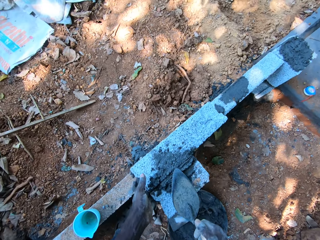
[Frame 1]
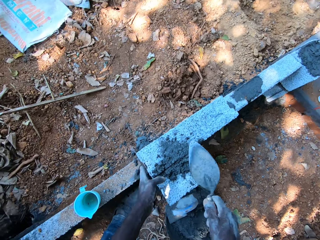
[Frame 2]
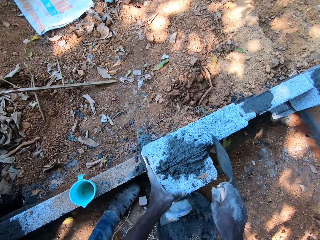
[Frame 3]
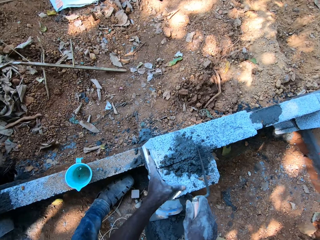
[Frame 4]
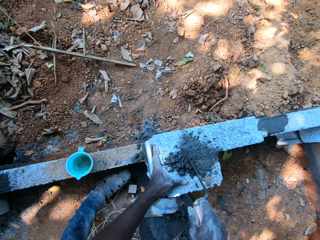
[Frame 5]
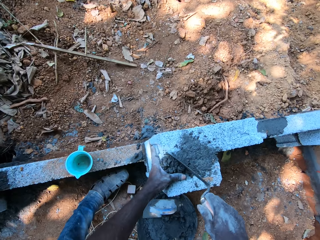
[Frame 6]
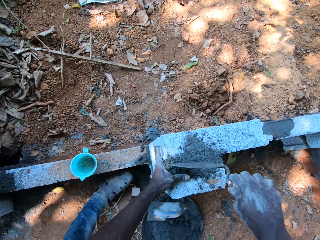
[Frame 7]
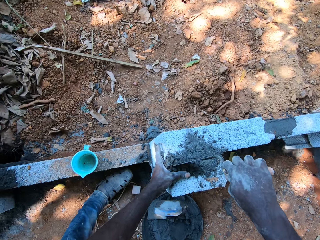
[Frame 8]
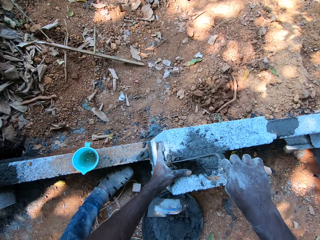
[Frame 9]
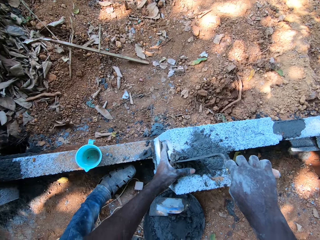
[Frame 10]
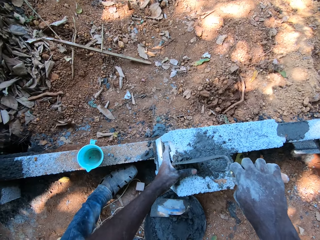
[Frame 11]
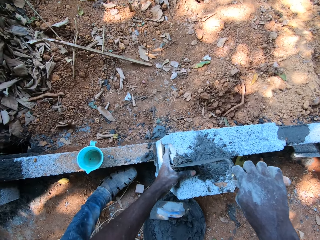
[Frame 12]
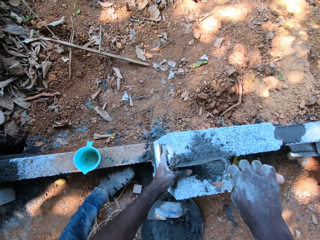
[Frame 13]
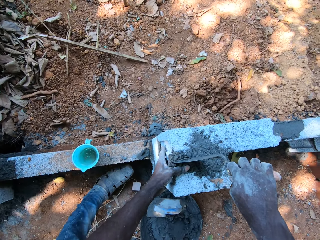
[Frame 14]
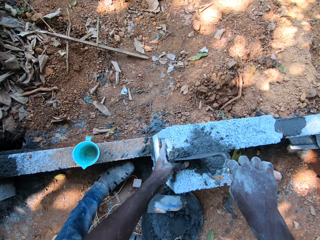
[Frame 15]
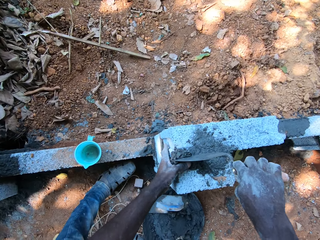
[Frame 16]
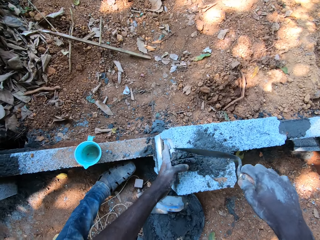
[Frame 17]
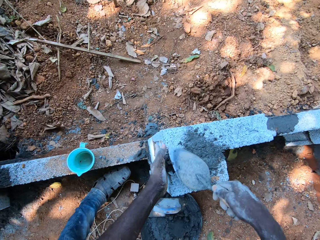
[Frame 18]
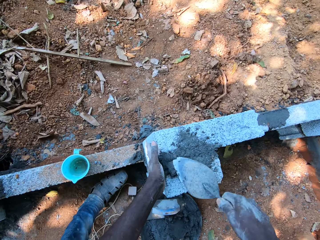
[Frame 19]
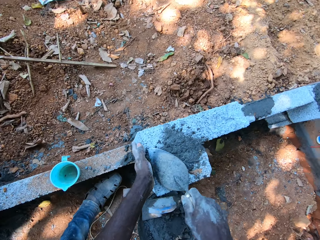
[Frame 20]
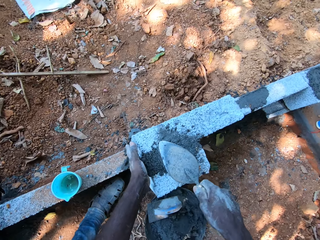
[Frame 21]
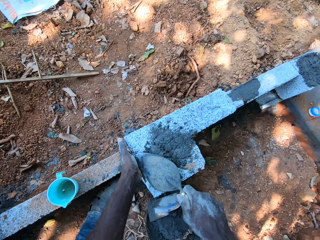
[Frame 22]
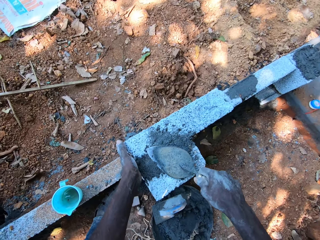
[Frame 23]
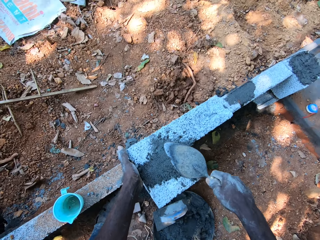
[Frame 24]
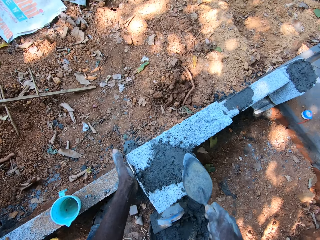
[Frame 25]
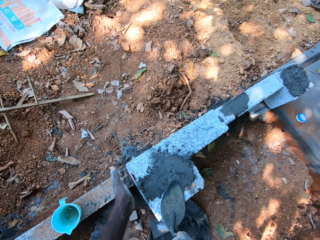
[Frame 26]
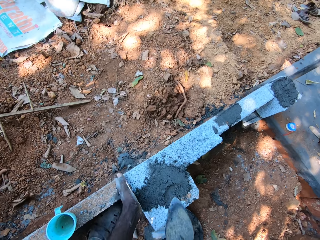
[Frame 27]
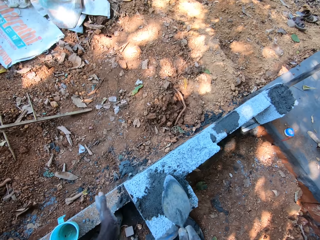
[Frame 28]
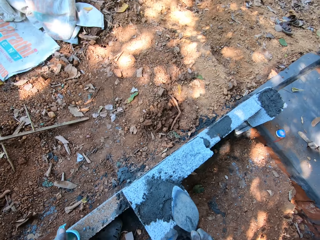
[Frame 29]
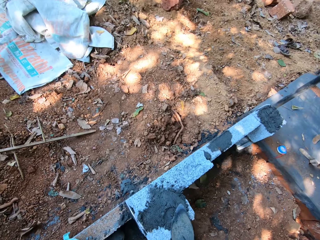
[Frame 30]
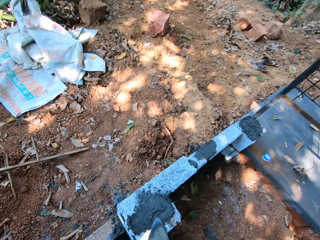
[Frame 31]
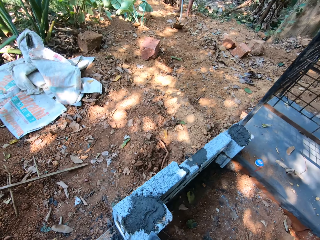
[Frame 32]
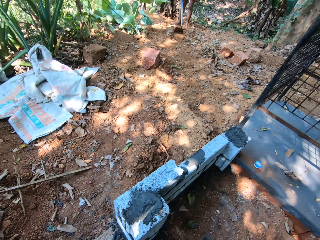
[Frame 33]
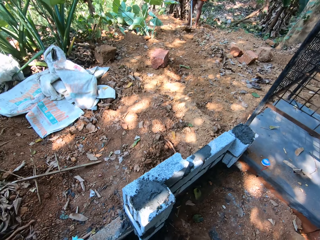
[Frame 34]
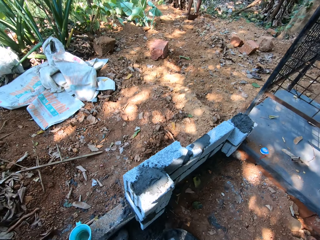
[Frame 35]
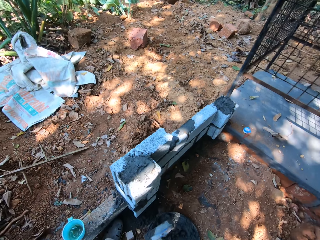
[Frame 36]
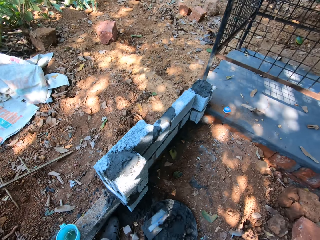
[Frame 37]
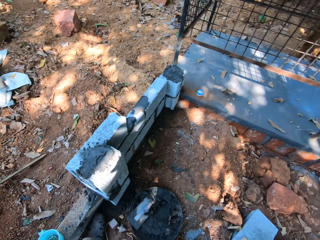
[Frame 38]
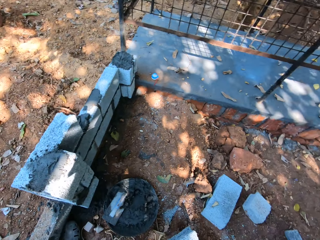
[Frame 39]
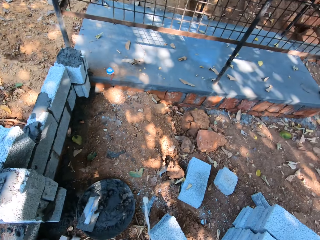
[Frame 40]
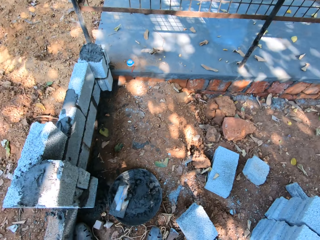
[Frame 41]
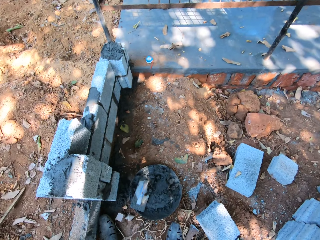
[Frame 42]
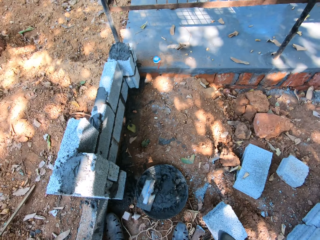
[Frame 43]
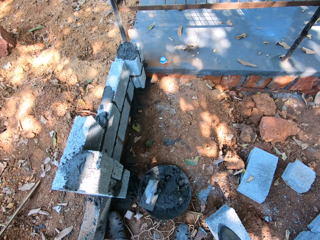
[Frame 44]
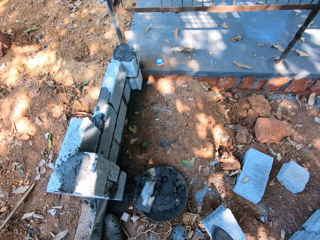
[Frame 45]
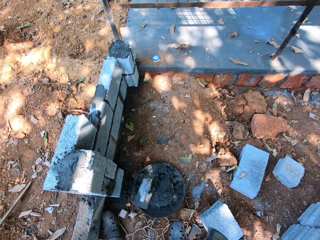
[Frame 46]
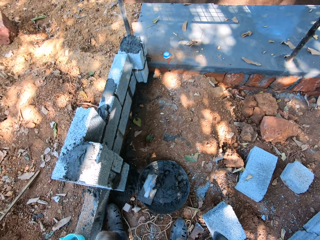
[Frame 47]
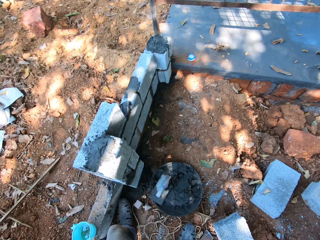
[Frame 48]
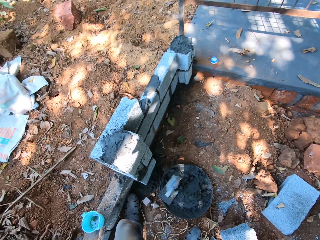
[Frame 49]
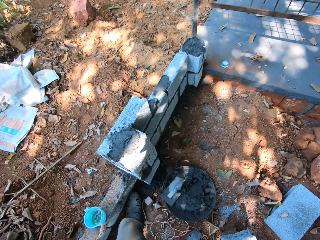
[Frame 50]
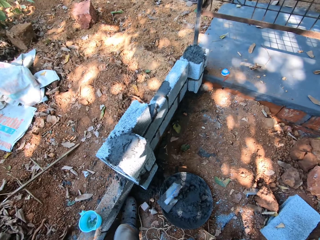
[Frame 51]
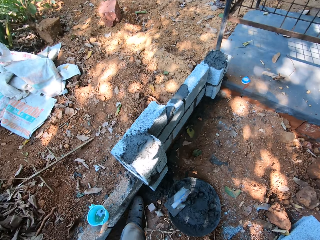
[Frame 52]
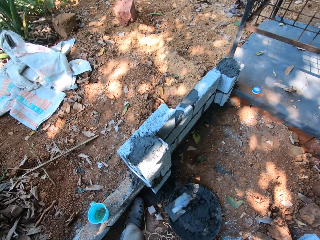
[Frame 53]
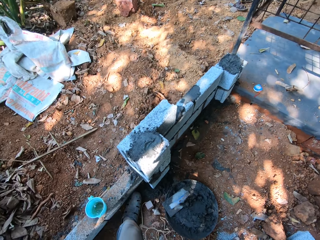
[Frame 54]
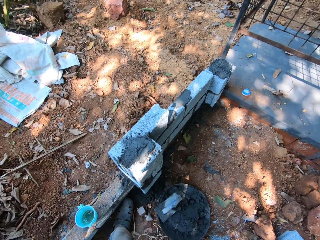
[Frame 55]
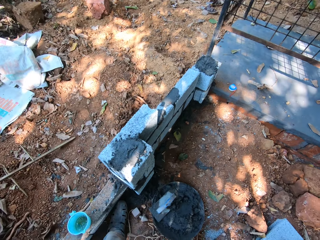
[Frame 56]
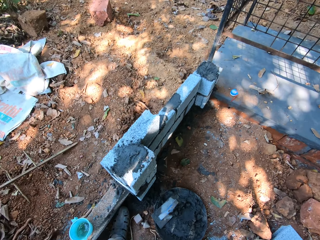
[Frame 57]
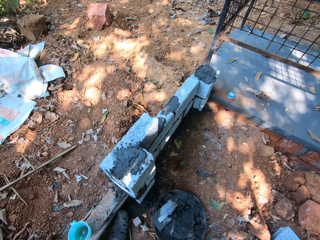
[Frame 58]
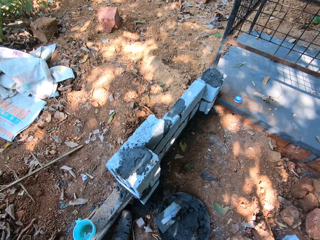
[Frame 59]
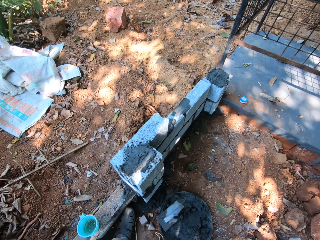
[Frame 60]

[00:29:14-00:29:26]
The camera wearer pushes the mortar on the block on the fence with the trowel in his right hand. He smoothens the mortar on the block on the fence with the trowel in his right hand. He looks around.

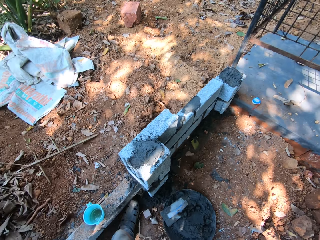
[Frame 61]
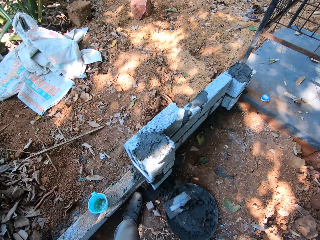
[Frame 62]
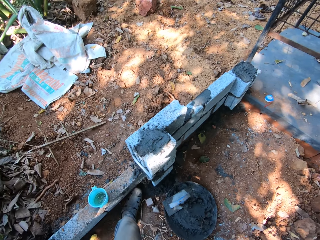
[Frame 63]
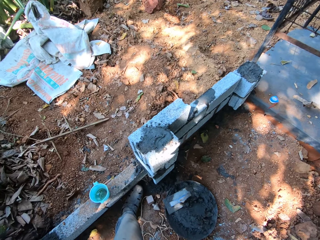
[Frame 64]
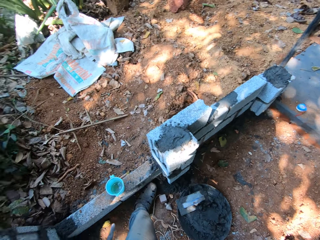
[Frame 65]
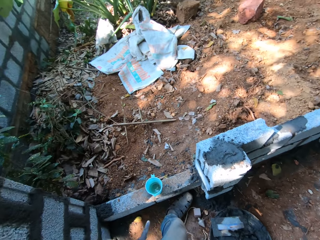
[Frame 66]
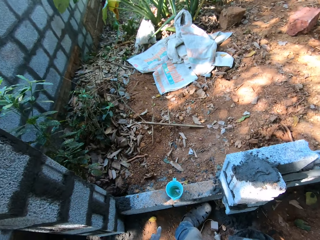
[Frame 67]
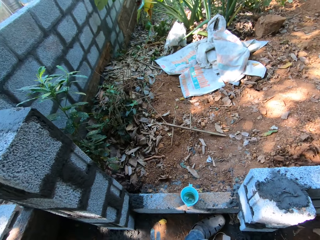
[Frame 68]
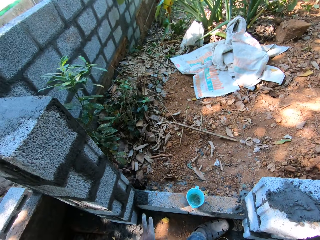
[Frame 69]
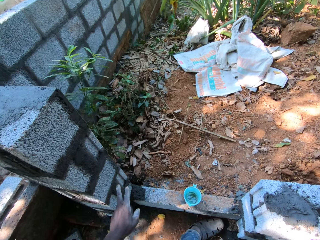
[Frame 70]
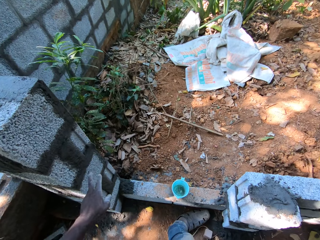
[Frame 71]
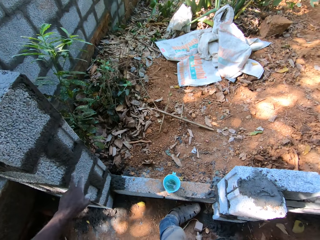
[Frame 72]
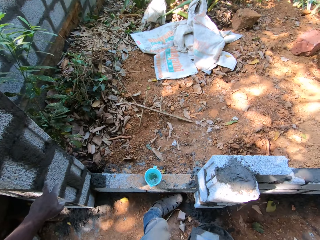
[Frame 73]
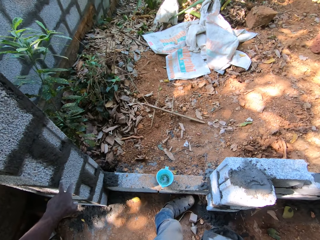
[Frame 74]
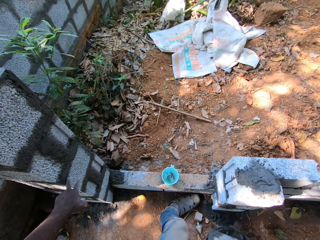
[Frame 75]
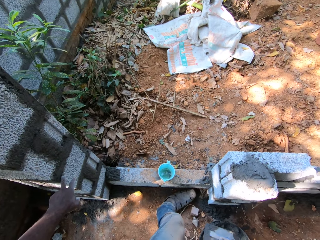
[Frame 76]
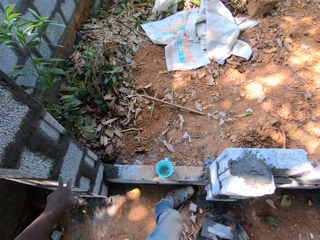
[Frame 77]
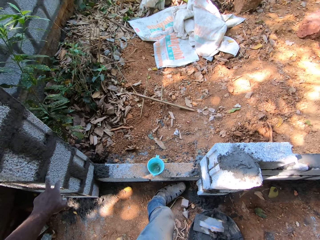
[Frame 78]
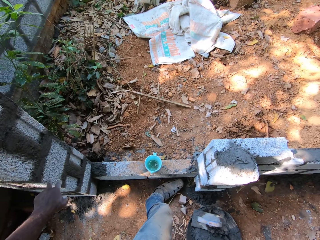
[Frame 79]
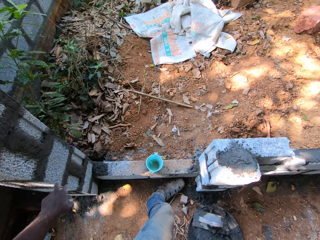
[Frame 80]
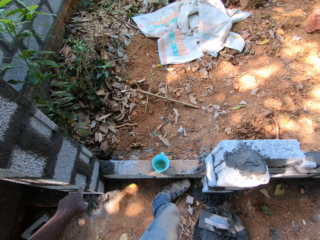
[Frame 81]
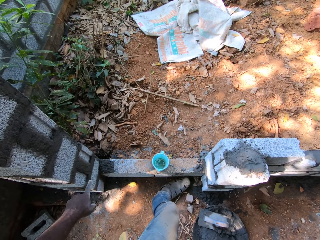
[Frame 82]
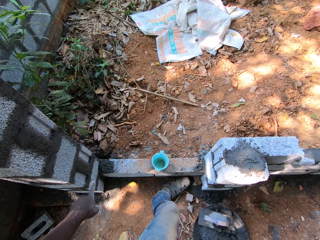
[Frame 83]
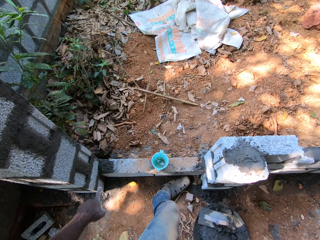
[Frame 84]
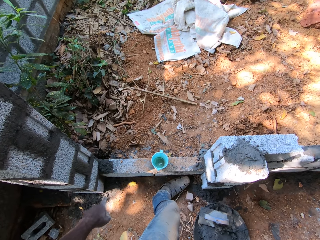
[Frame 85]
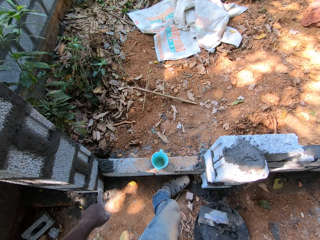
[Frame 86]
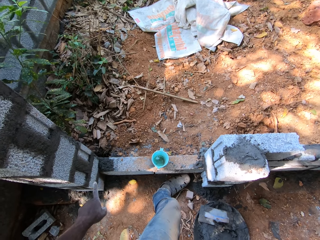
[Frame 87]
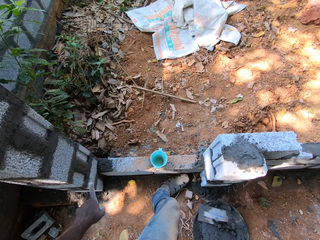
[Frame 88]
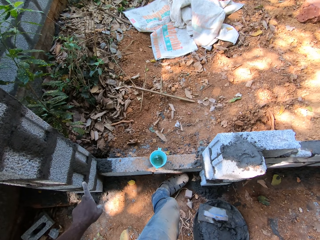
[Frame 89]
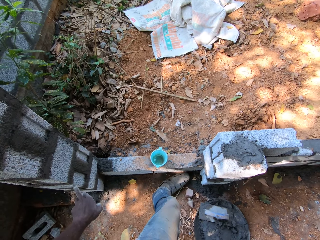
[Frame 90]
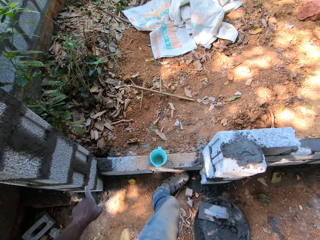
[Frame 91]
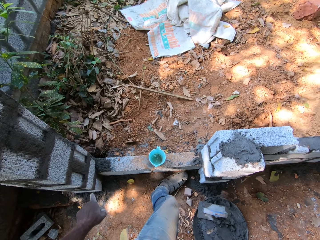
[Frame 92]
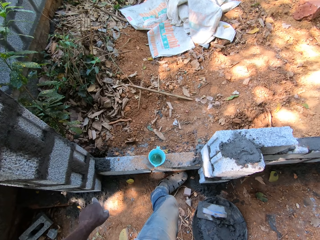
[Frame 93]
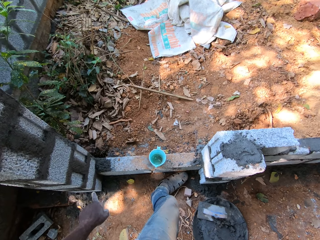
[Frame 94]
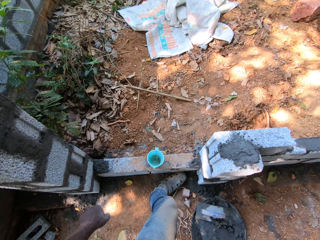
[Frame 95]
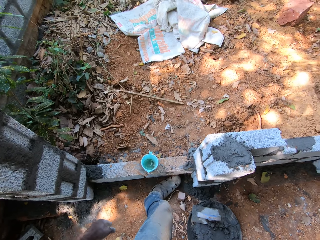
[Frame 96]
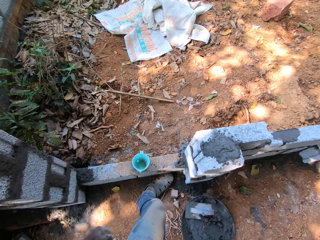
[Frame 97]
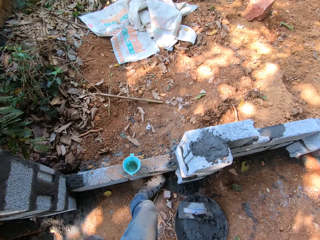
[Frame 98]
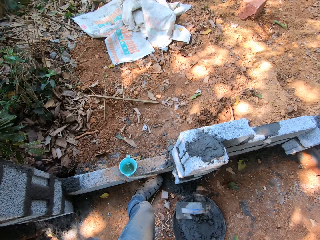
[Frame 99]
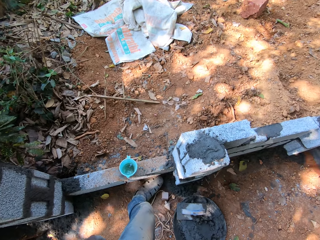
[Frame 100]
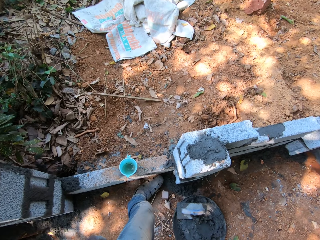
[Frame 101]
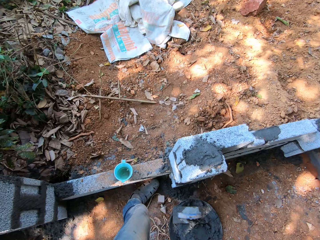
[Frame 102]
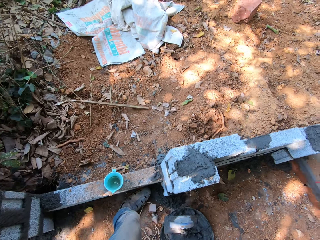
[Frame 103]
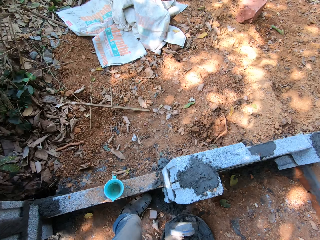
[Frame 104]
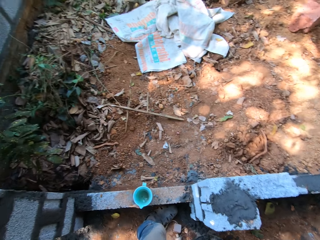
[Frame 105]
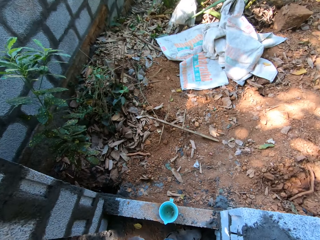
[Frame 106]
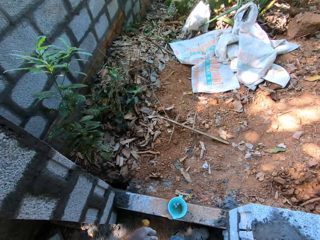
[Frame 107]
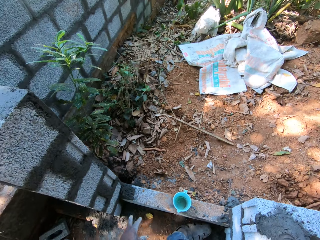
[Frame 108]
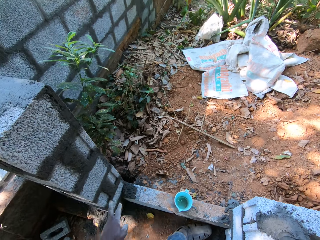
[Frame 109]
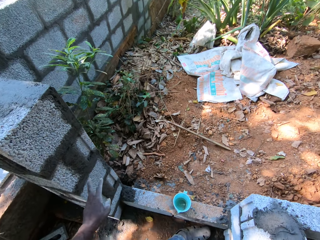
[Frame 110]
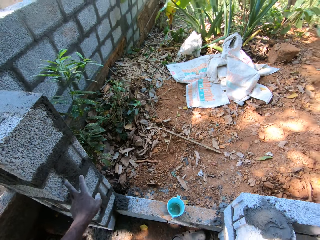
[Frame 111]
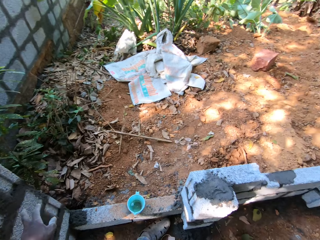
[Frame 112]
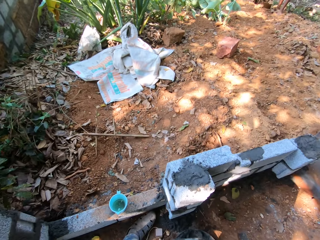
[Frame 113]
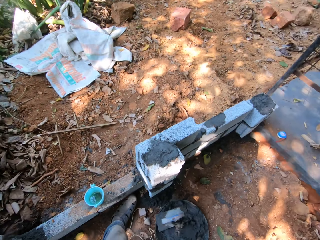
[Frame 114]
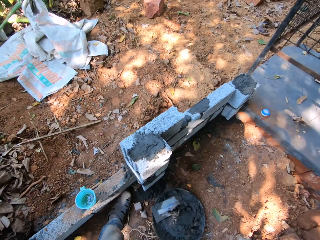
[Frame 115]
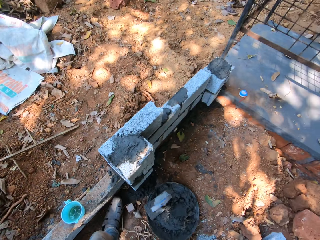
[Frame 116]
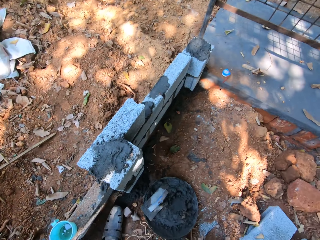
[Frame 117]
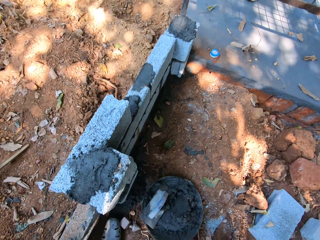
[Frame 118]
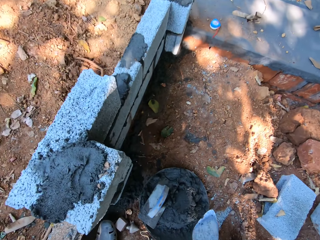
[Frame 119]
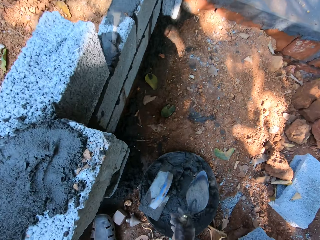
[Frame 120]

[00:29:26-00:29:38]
The camera wearer points at a wall with his left hand. He places his left hand on the fence. He looks around.
